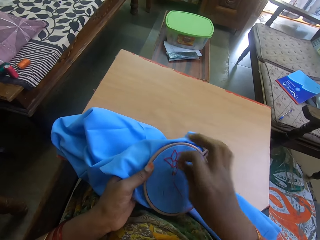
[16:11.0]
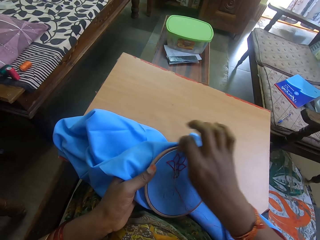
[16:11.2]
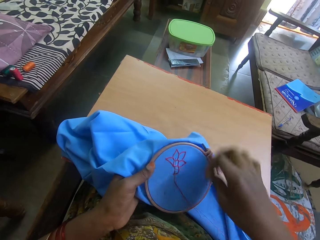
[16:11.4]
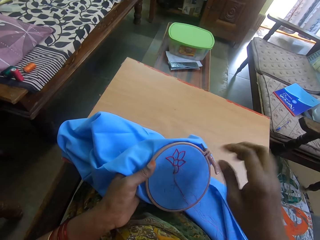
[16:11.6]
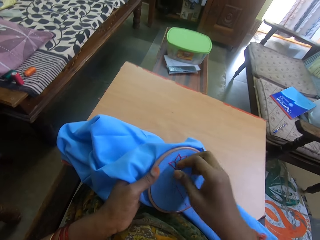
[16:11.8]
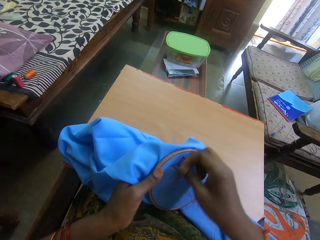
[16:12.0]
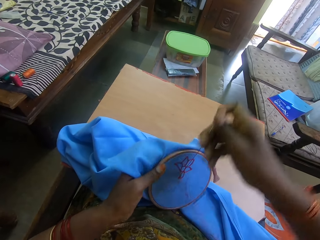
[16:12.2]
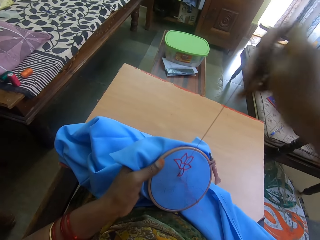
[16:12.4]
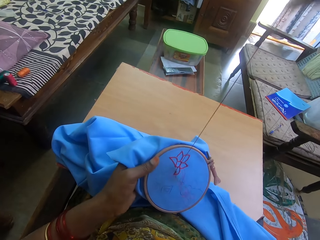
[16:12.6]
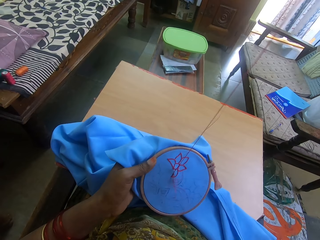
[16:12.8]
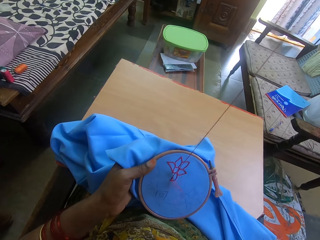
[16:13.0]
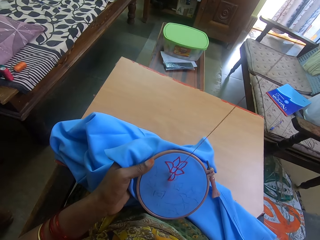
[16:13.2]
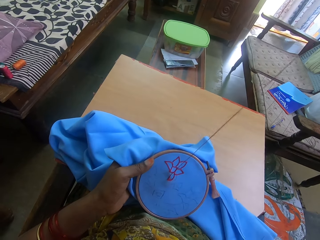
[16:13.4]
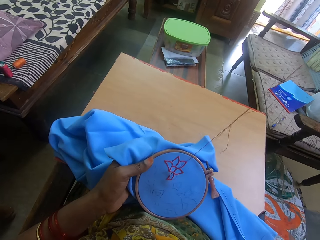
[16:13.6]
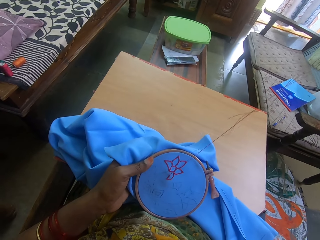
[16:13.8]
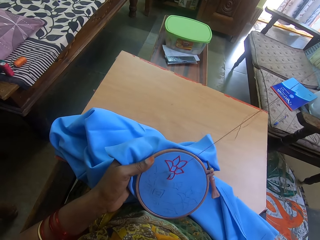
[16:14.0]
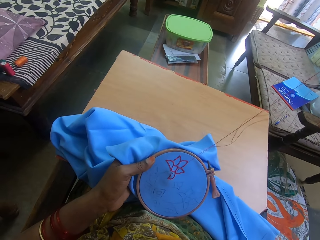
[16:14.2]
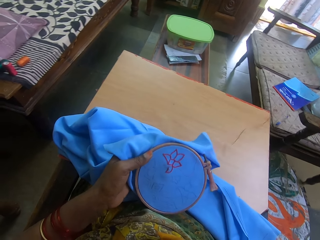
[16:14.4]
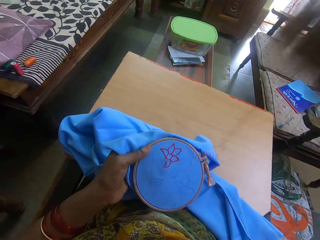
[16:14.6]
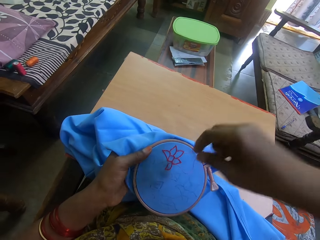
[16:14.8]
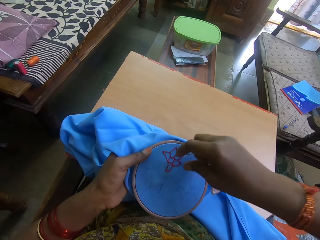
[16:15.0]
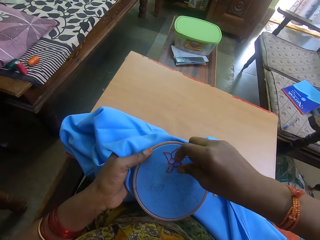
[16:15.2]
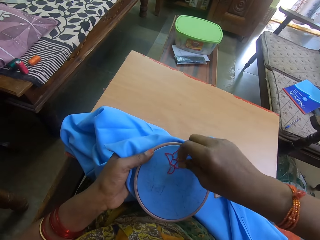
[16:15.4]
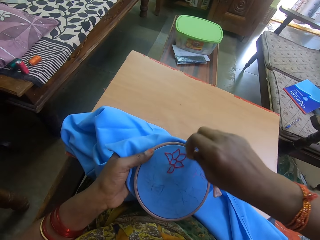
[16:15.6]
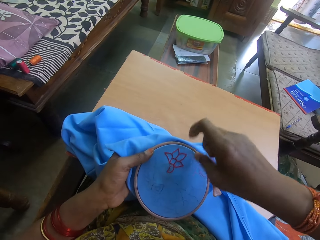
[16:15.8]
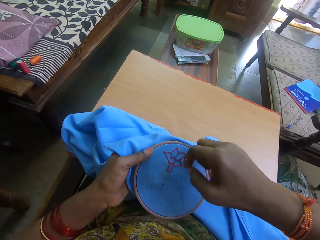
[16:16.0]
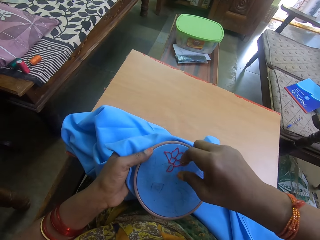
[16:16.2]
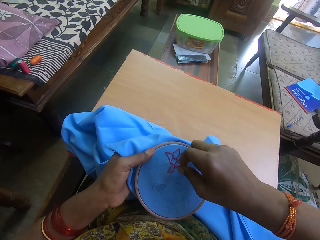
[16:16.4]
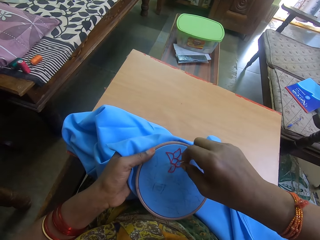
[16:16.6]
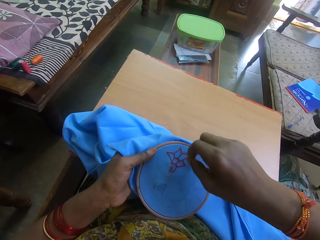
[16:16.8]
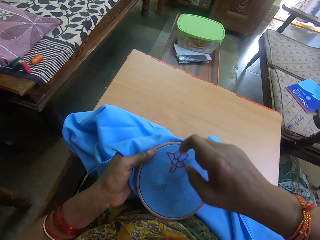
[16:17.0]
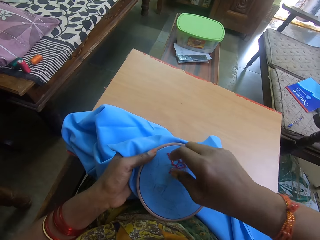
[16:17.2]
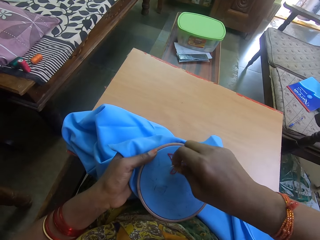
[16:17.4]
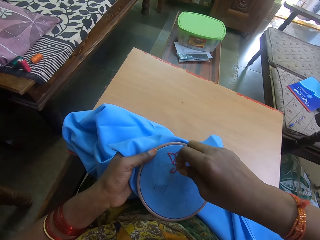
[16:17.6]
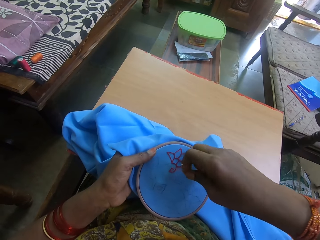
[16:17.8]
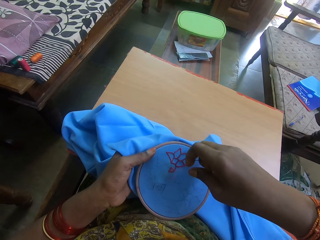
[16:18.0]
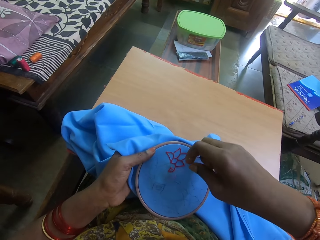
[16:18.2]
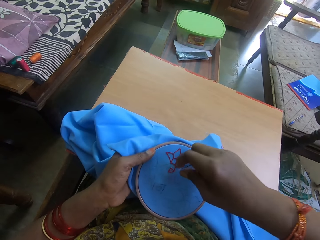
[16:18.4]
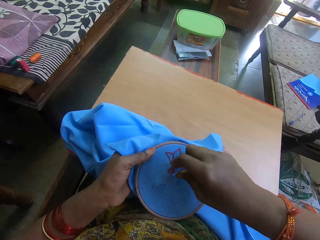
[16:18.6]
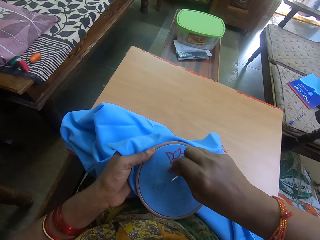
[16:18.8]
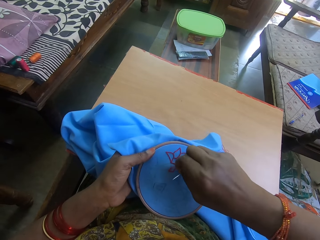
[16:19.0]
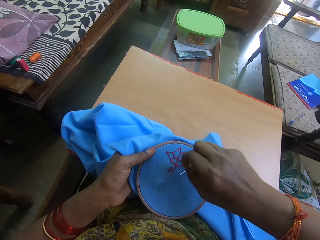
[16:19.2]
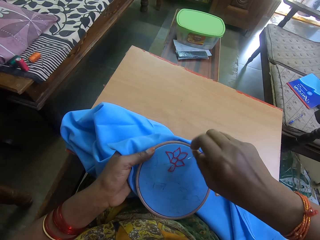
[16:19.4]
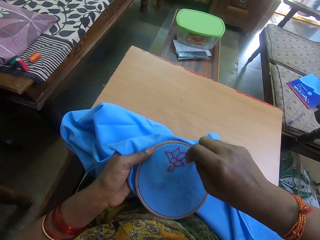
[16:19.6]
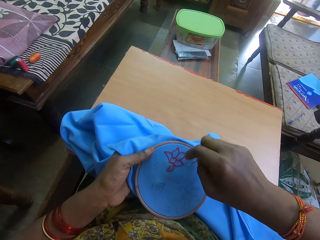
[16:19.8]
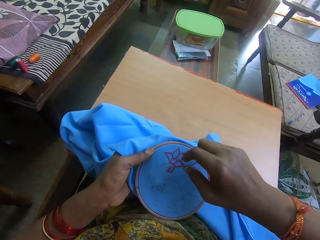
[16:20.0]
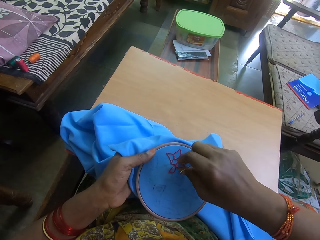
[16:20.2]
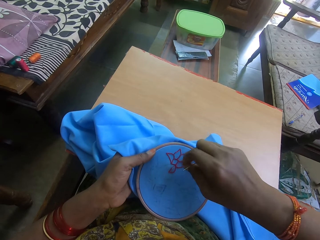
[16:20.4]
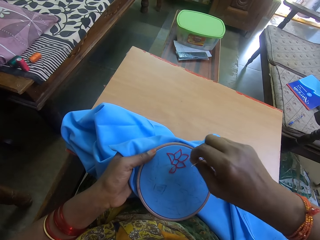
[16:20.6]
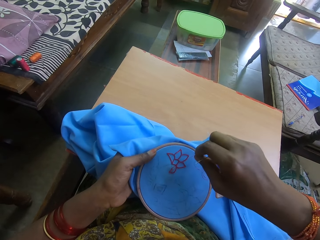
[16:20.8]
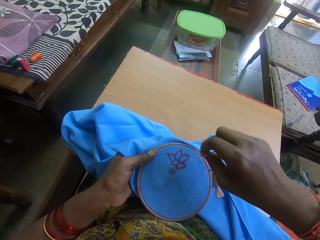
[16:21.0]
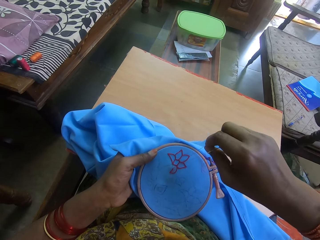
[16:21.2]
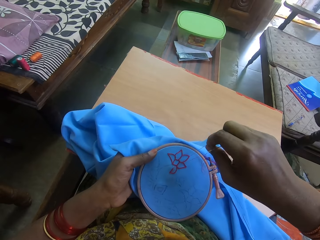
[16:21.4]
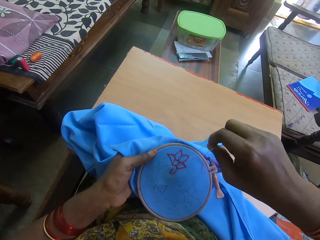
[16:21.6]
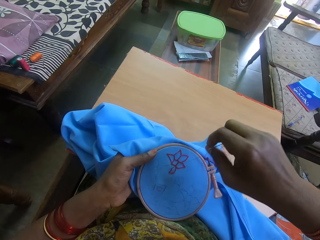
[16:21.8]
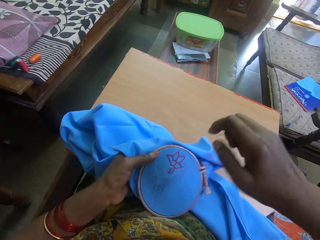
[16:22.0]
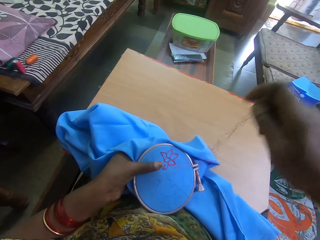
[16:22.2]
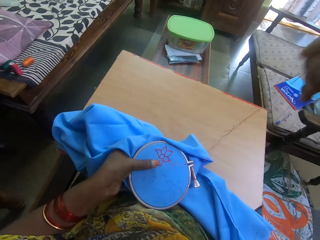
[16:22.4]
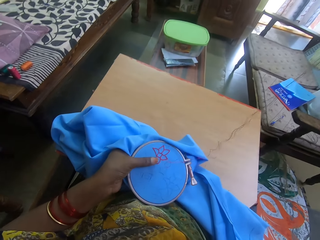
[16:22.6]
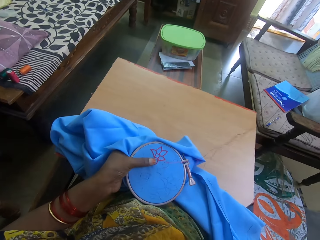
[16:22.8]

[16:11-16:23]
The camera wearer straightens the yarn. He pulls thread from the cloth. He pulls the yarn on the fabric with his hand.

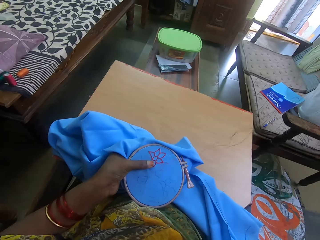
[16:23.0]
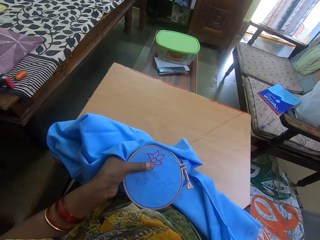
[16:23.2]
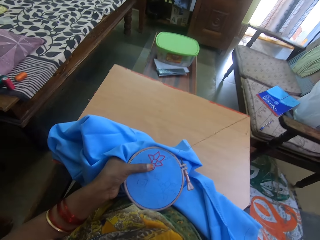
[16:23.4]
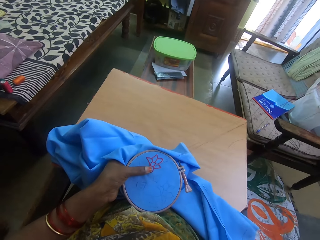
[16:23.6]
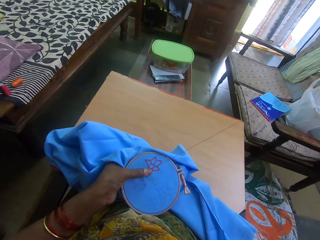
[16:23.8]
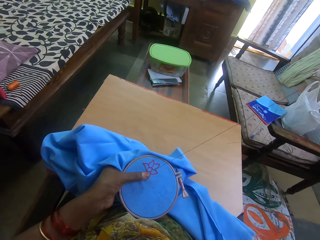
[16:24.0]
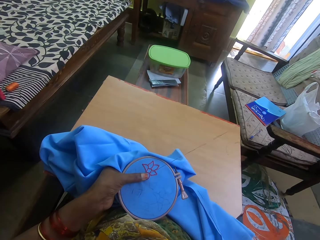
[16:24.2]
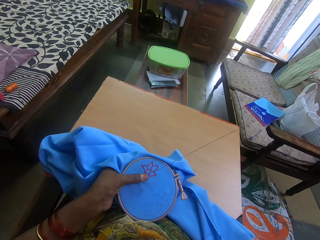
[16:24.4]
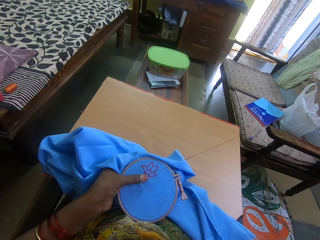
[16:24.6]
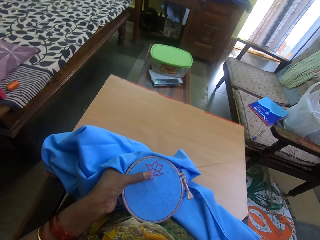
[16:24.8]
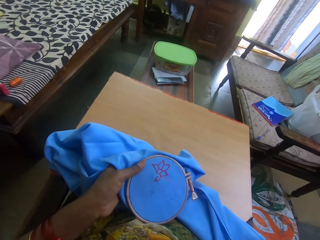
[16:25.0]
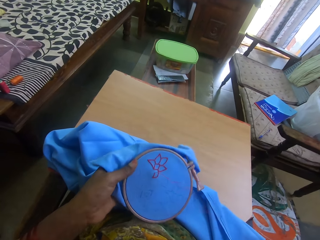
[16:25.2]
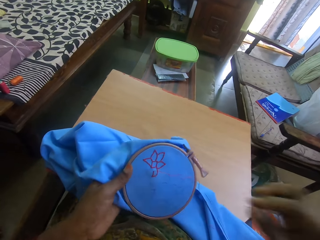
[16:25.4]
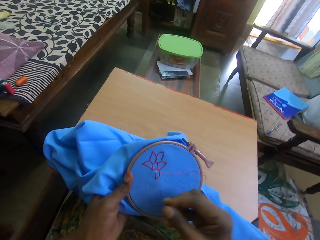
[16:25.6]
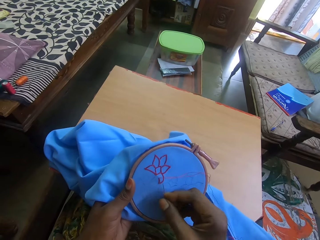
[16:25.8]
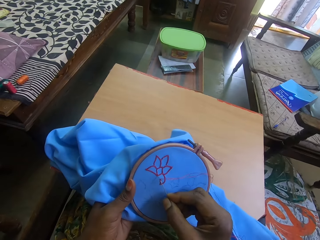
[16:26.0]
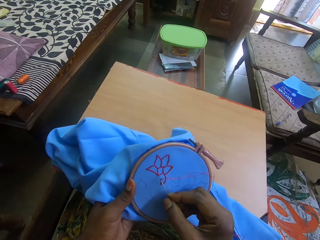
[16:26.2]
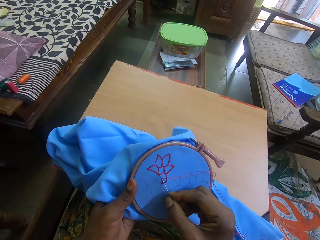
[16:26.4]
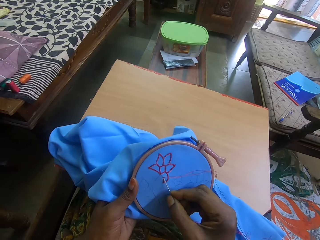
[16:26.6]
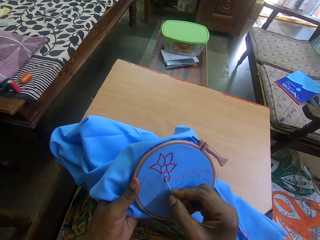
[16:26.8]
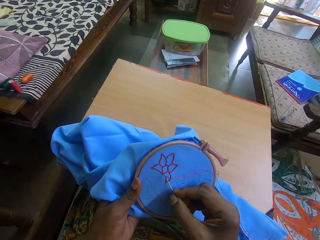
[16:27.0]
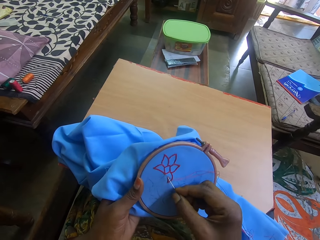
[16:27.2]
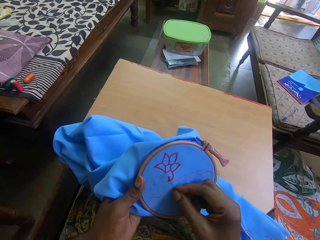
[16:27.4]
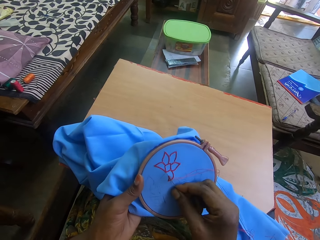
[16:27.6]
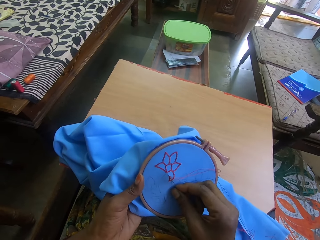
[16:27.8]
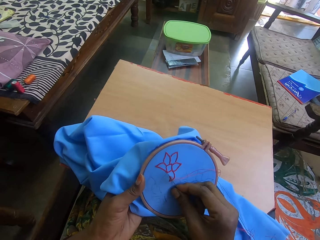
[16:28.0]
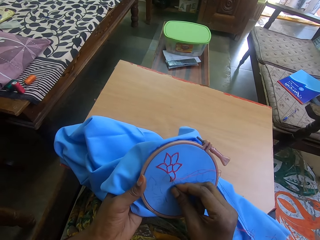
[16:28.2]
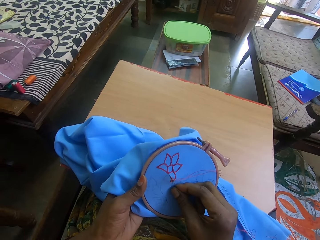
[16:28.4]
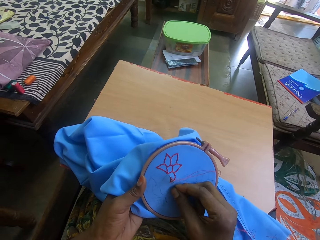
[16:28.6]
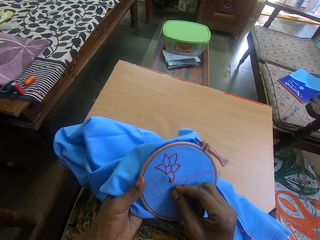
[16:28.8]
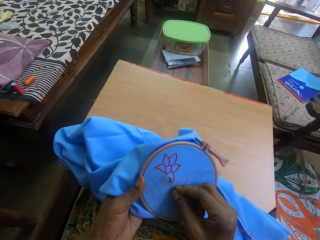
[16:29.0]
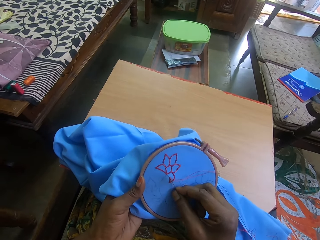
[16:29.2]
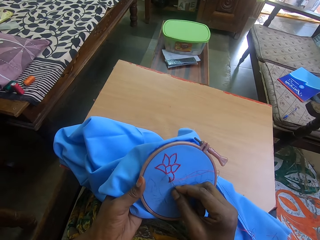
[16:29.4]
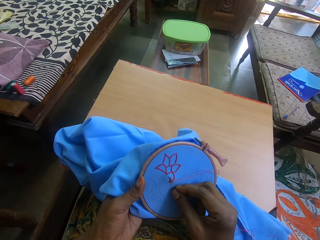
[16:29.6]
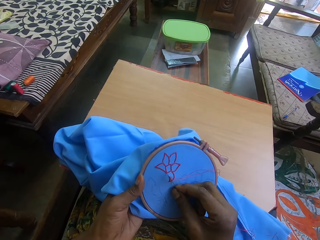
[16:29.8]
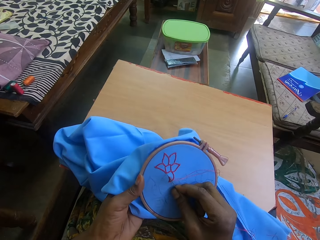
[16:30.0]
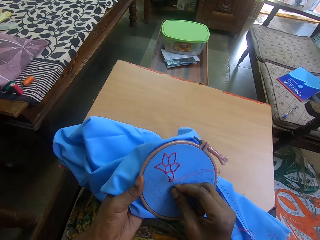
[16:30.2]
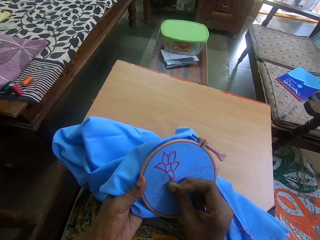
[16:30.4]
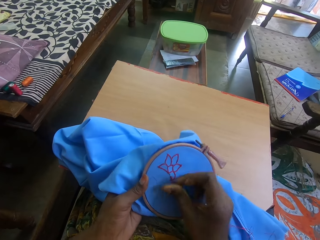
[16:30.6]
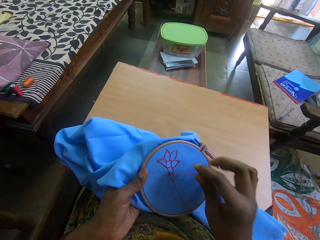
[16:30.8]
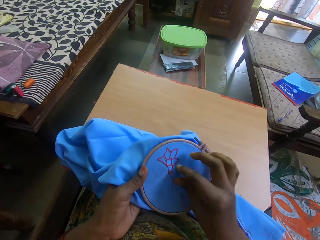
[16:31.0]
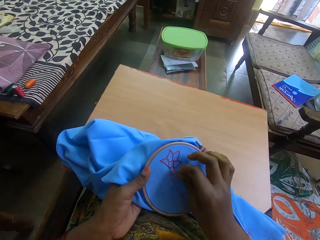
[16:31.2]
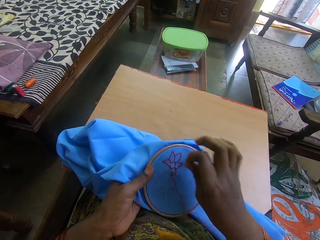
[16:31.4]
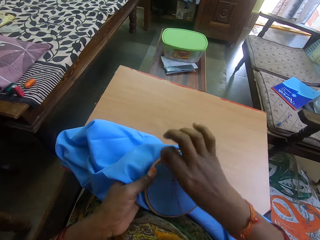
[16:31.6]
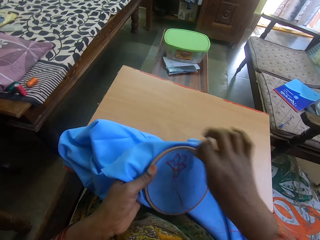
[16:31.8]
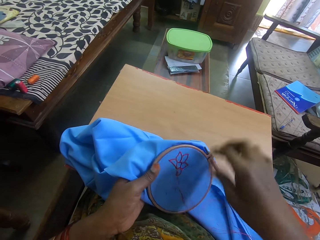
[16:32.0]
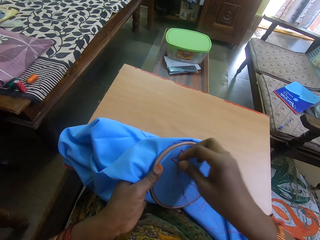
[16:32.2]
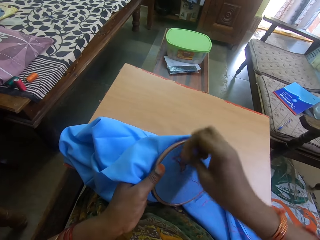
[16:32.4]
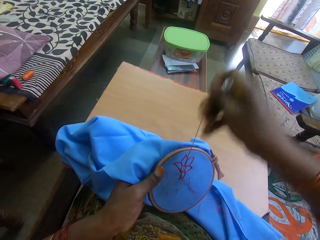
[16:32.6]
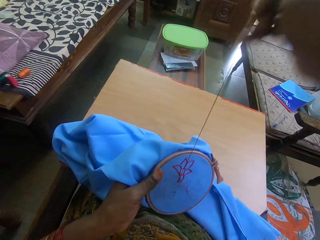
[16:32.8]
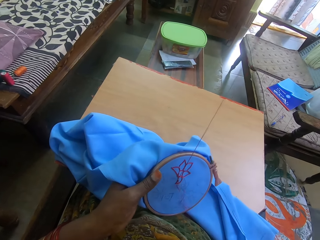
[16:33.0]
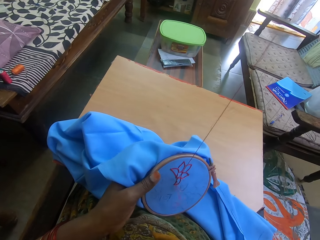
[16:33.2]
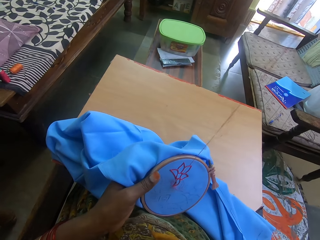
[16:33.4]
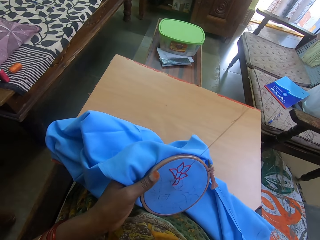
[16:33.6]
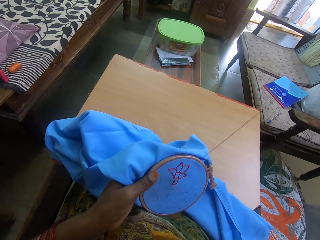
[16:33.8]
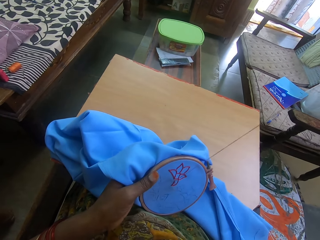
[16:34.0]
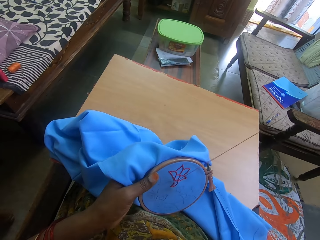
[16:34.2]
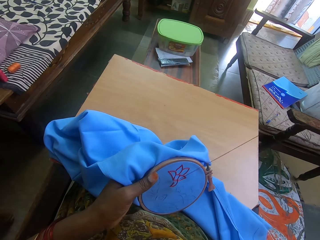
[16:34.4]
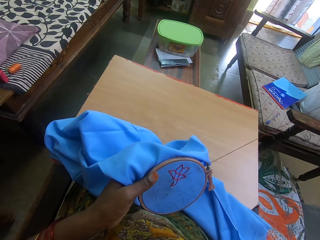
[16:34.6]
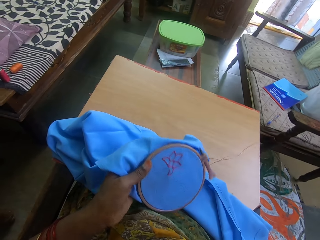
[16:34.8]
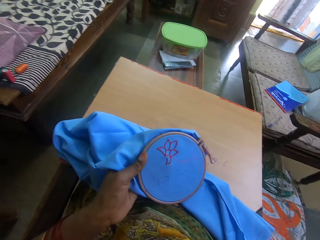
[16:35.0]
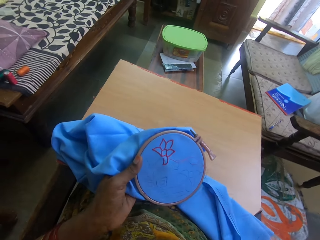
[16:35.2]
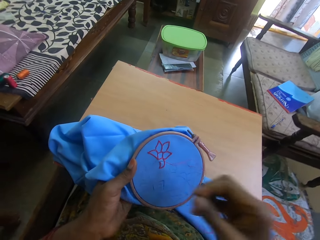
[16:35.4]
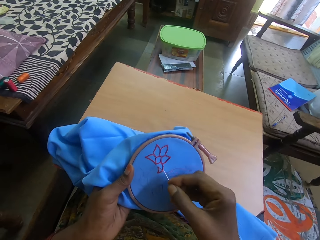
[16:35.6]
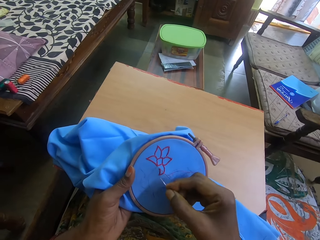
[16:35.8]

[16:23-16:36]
The camera wearer straightens the yarn. They sew the piece of fabric with the sewing needle. They straighten the yarn.
